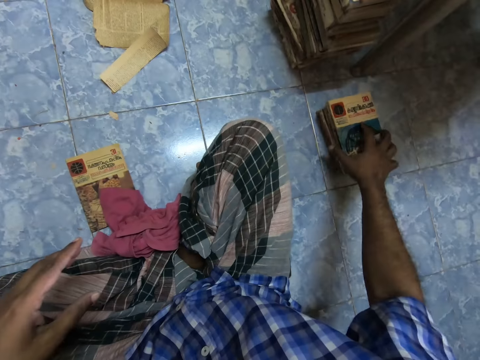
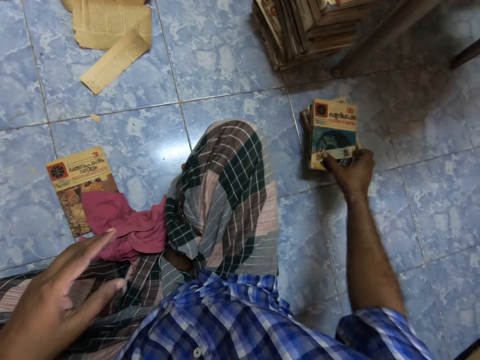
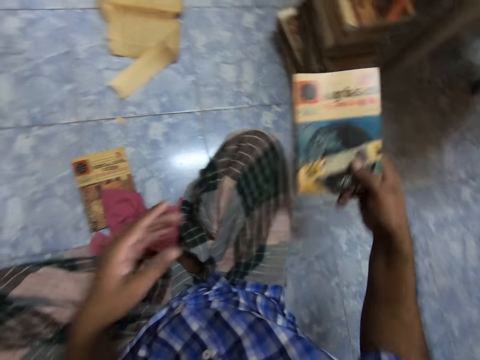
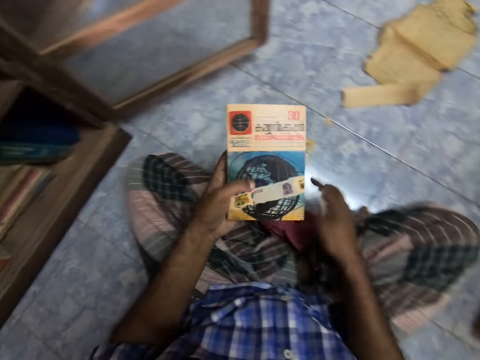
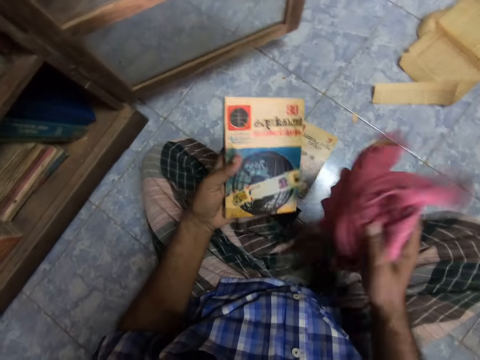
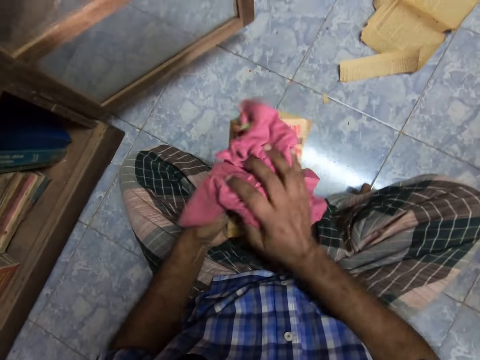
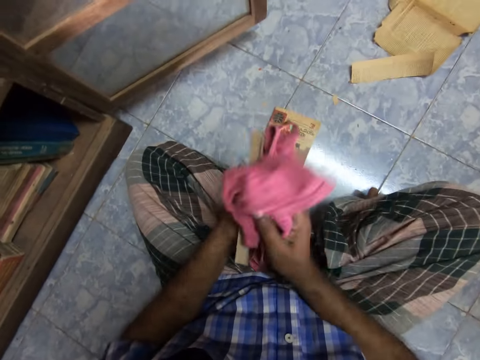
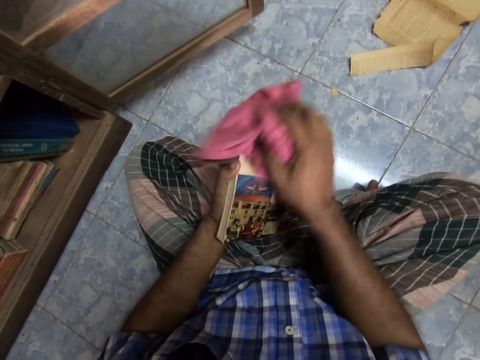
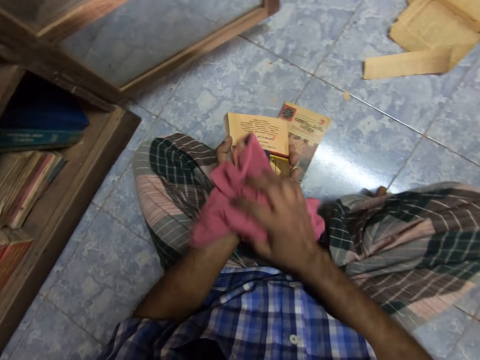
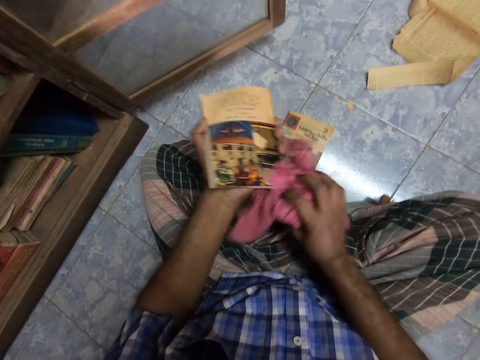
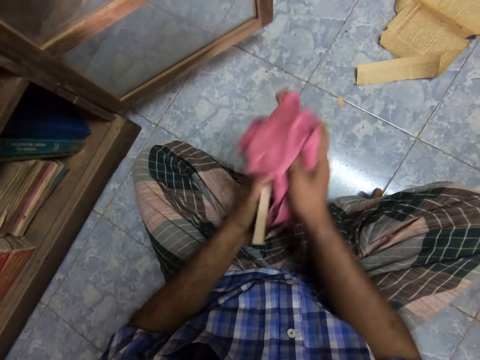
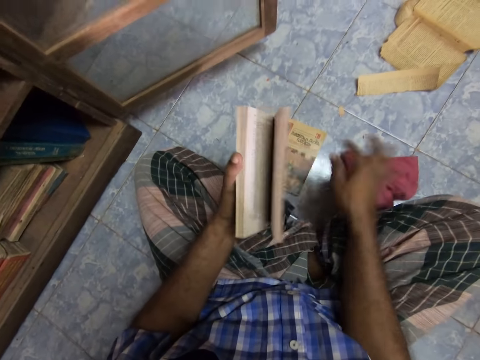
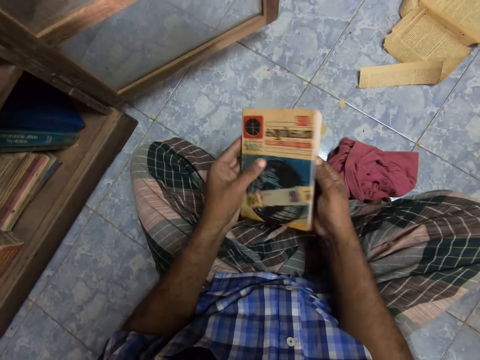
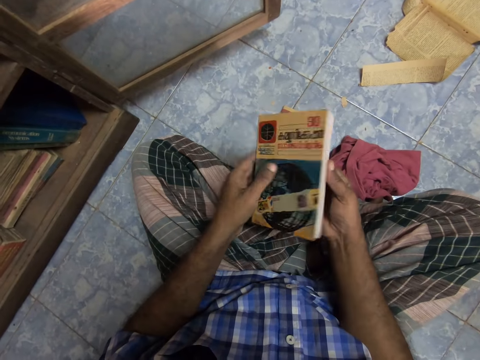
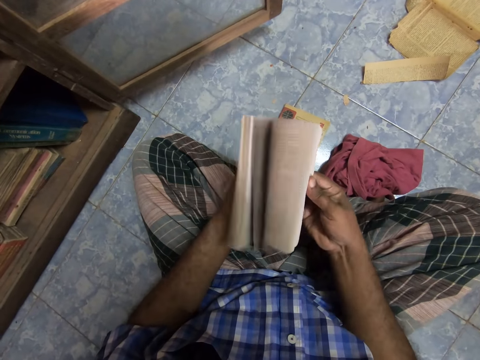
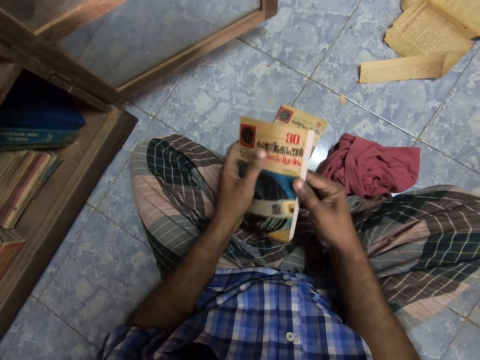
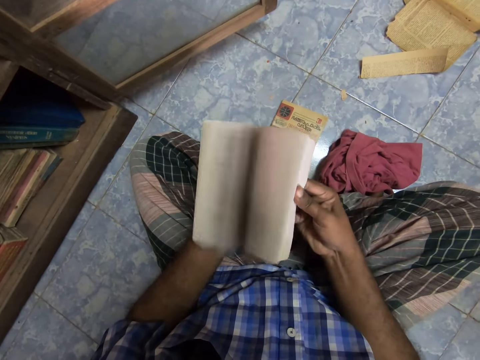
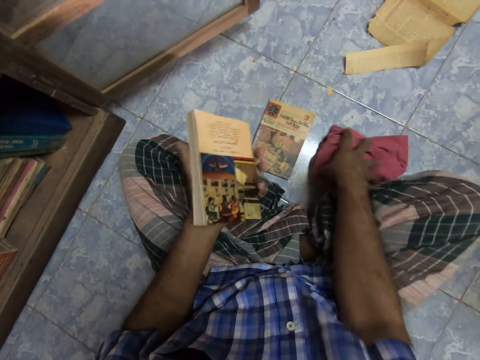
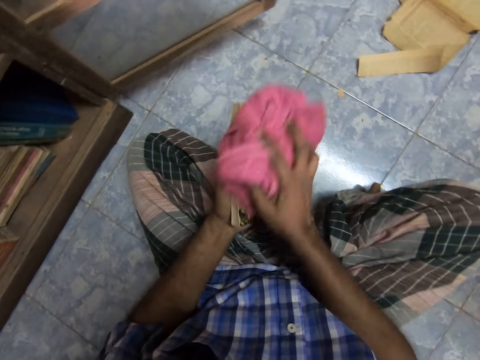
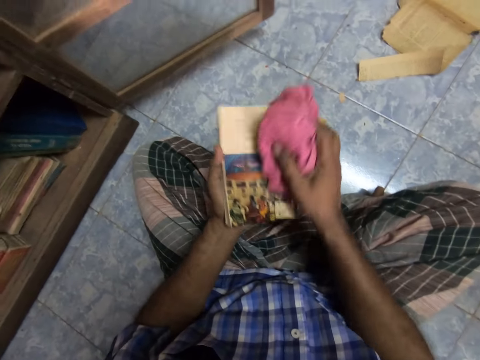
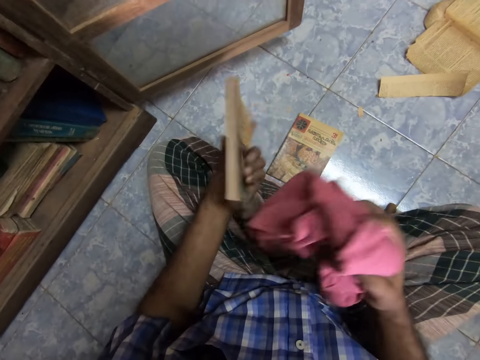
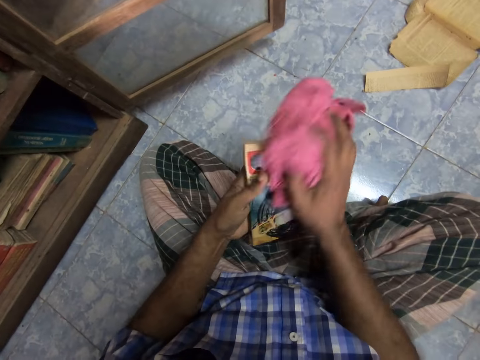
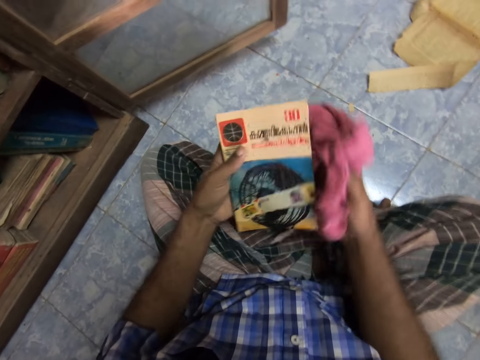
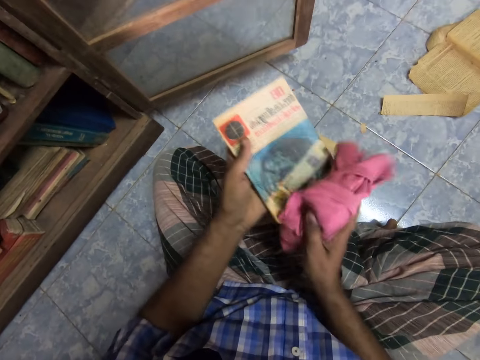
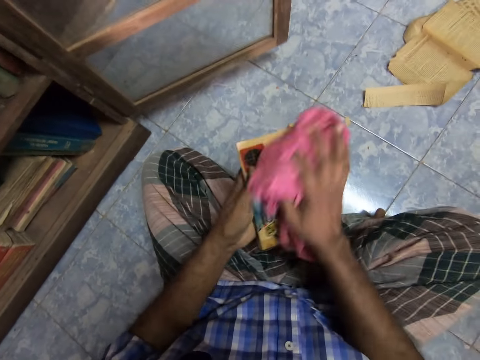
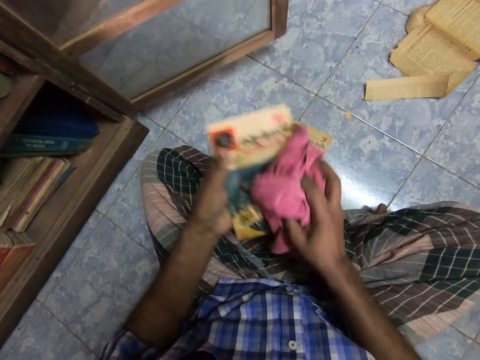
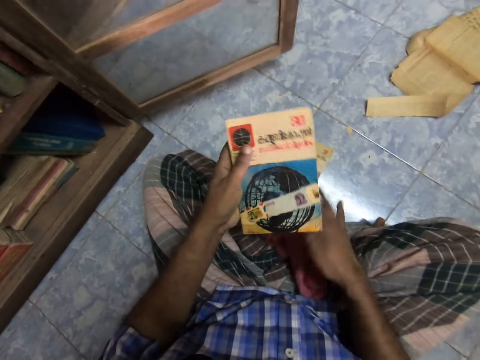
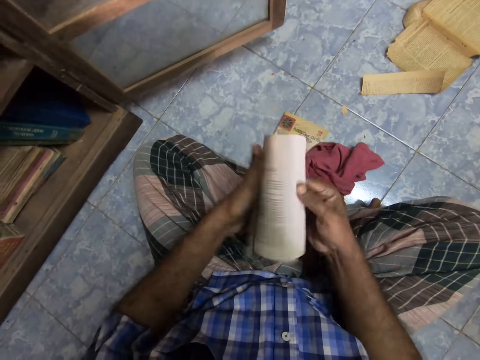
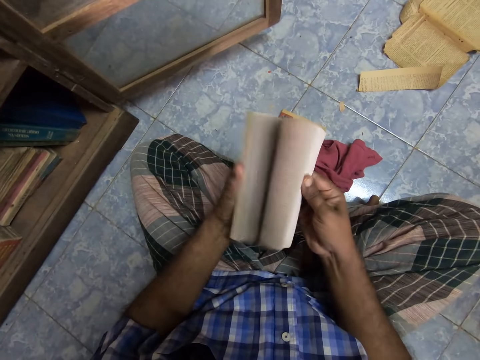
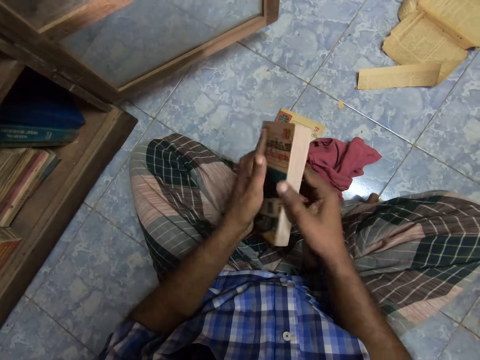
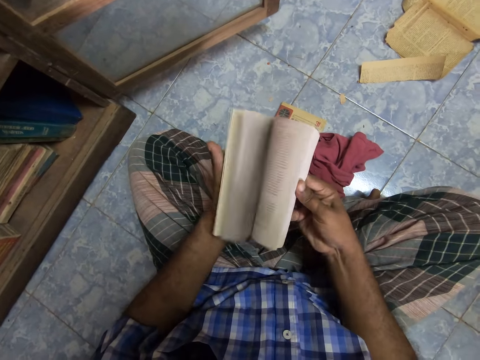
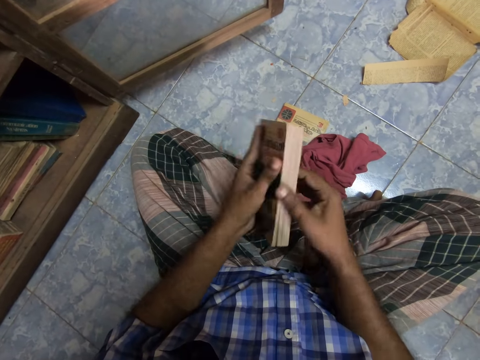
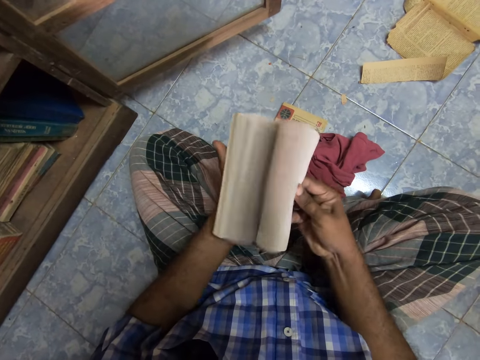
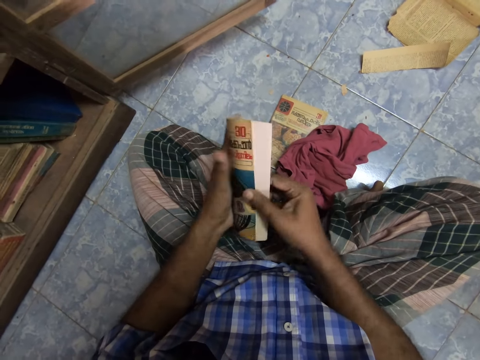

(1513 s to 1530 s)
The camera wearer picks up the book. They pick up the rug cloth from the legs. They wipe the book with the rug cloth. They wipe the book with the rug cloth again. They put the rug cloth on the floor. They flip pages of the book. They flip pages of the book again. They pick up the rug cloth from the floor. They wipe the book with the rug cloth. They wipe the cloth. They wipe the book with the rug cloth again. They put the rug cloth down on the legs. They flip pages of the book. They flip pages of the book again.

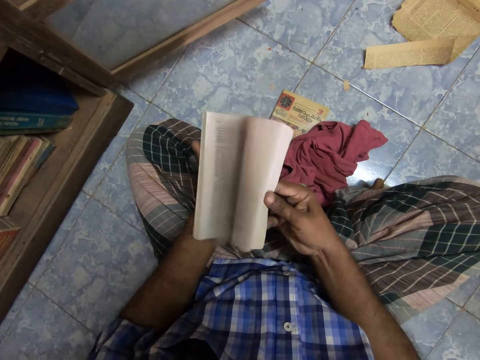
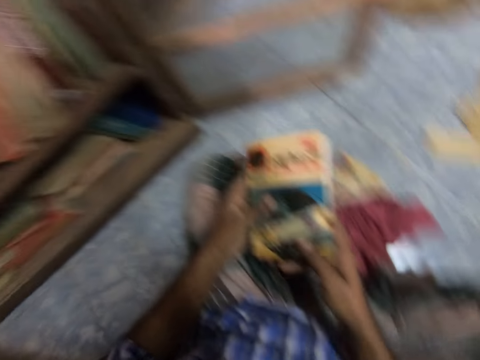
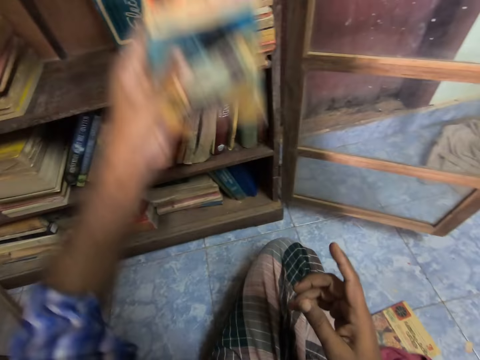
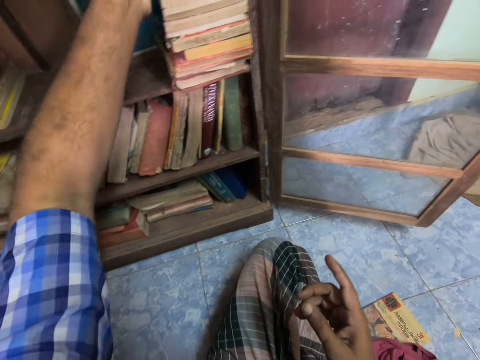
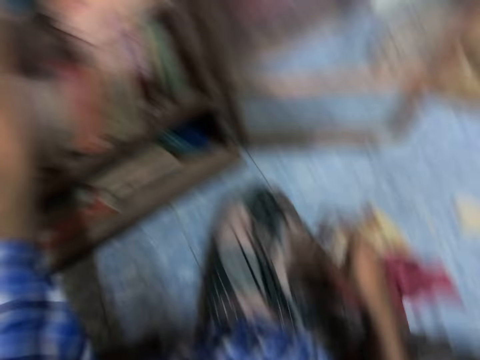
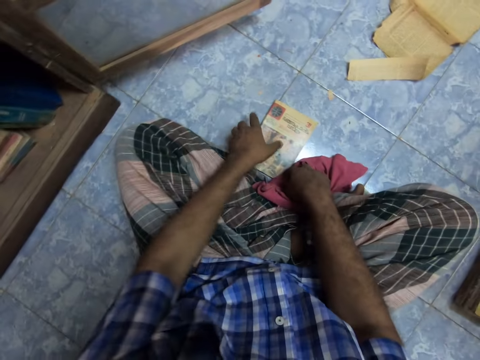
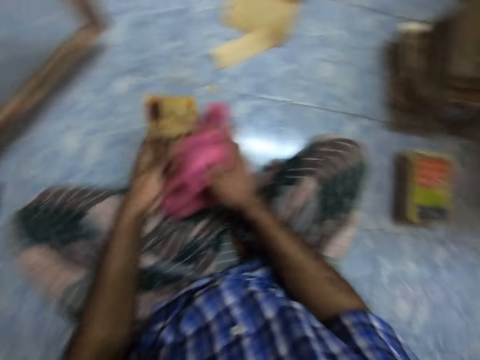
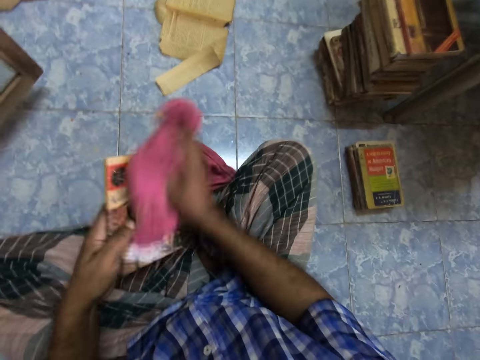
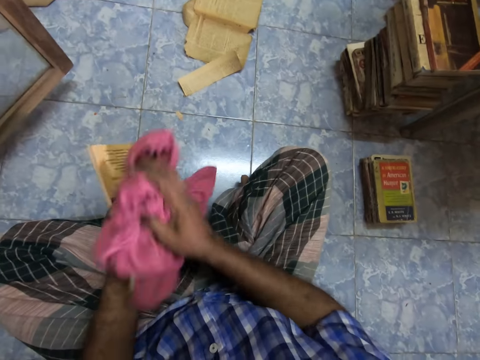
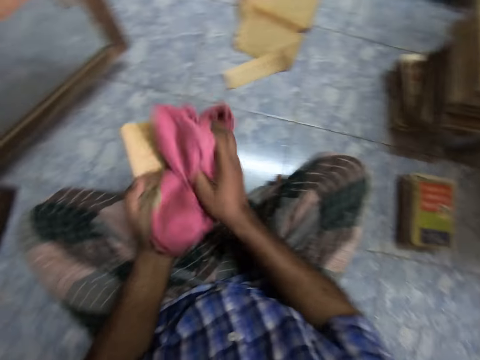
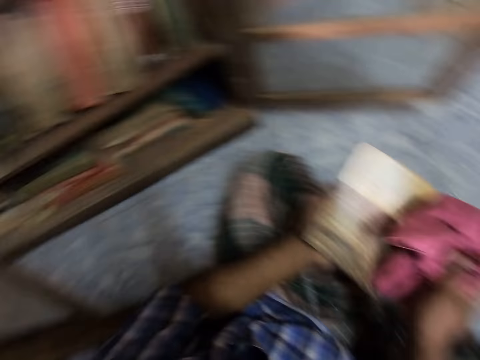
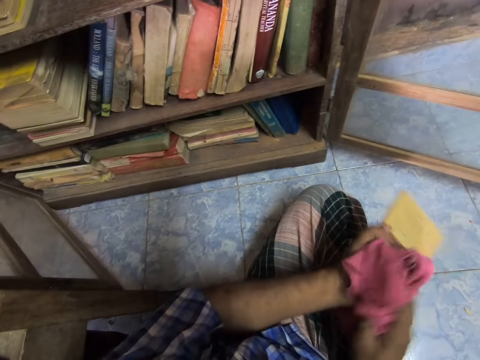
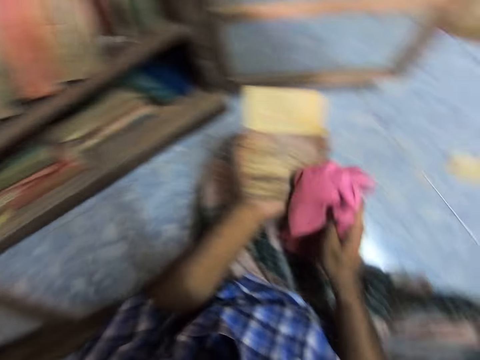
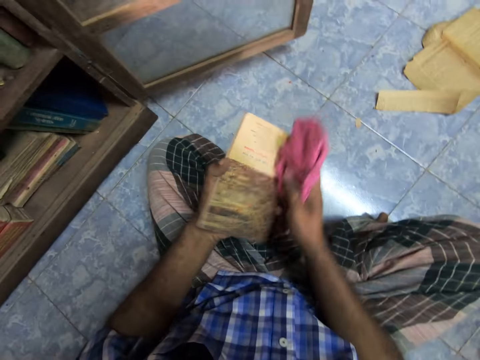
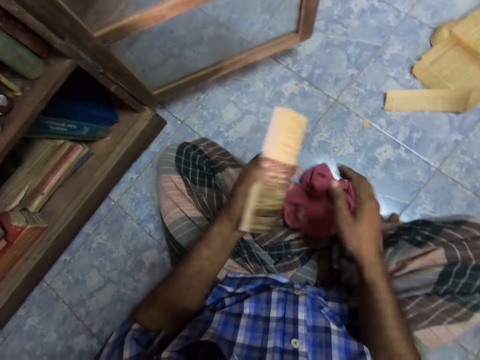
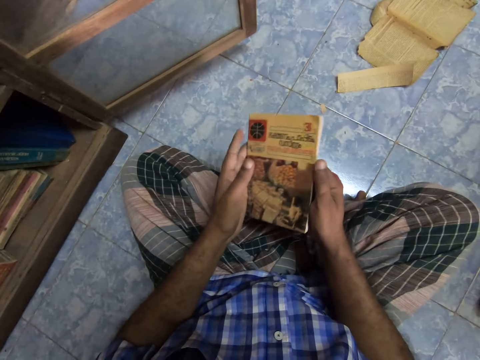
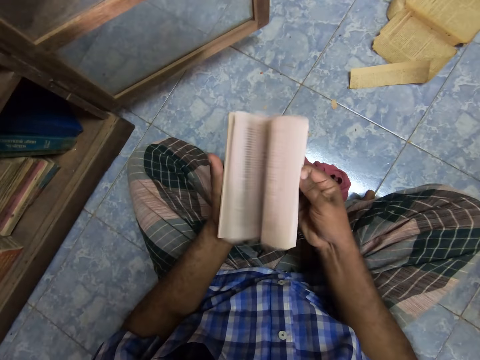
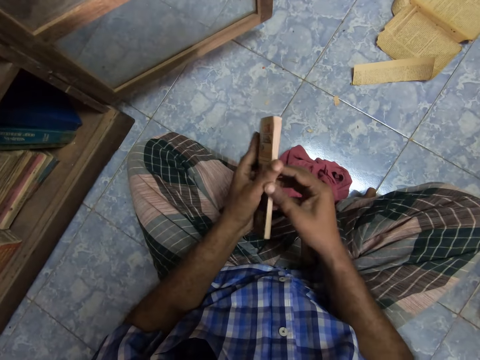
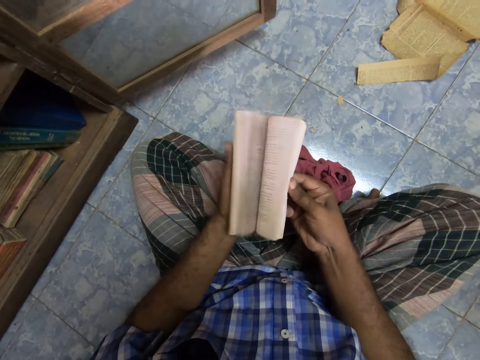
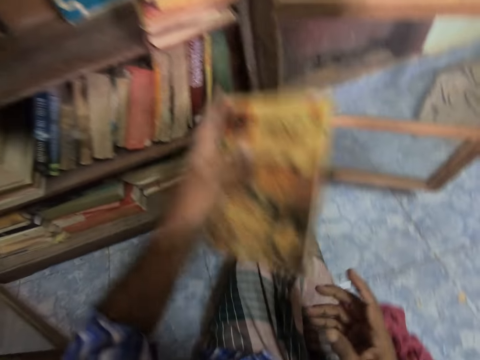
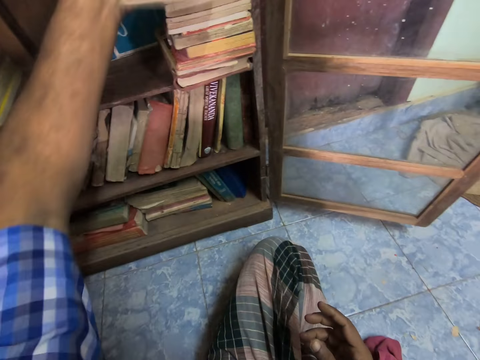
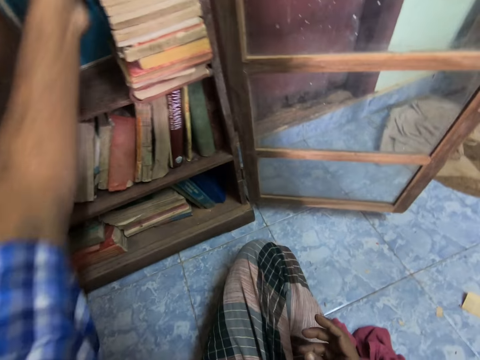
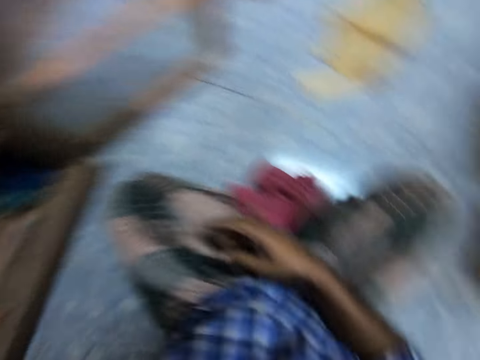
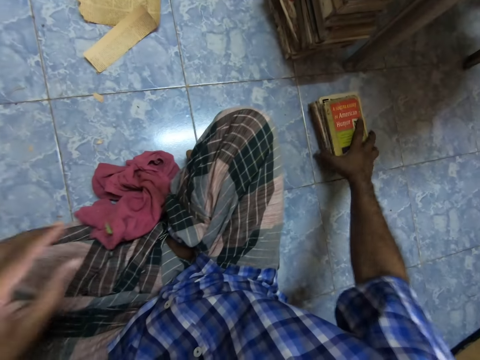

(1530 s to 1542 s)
The camera wearer flips pages of the book. They arrange the book in the cabinet. They pick up the book and pick up a rag cloth. They wipe the book with the rag cloth. They look around. They wipe the book with the rag cloth. They wipe it again. They put the rag cloth down on the floor. They flip pages of the book. They open the book. They flip pages of the book again. They arrange the book in the cabinet. They put the cloth on the floor.
